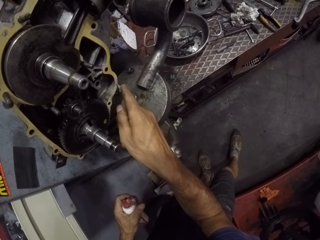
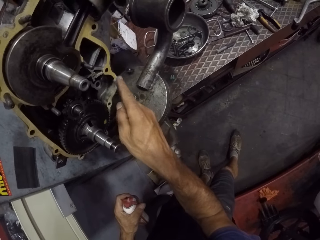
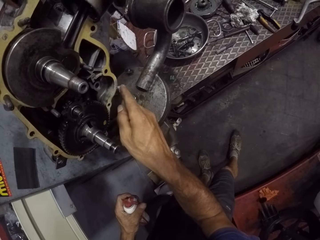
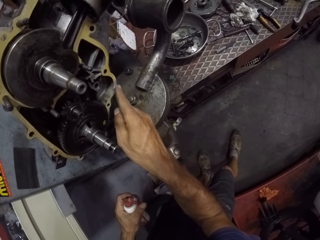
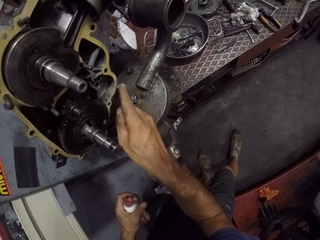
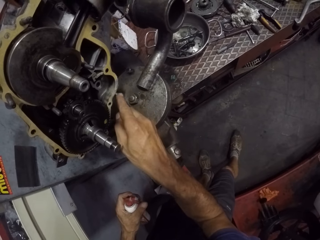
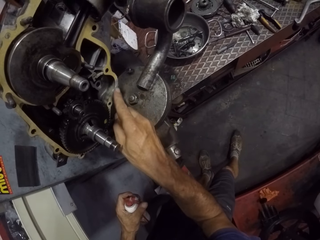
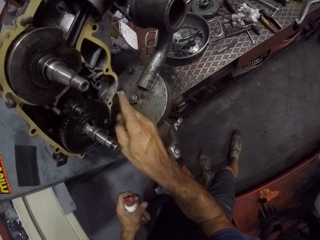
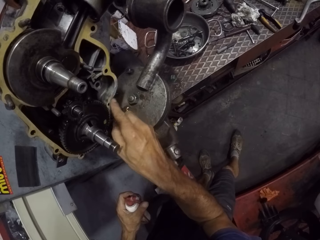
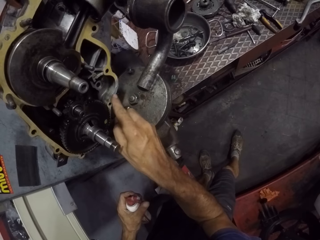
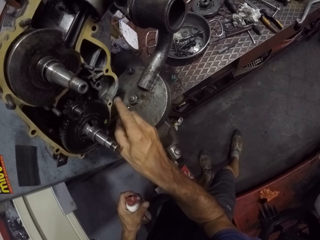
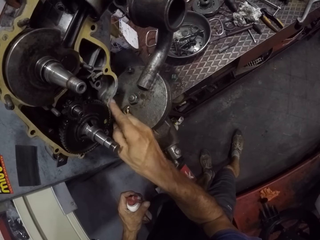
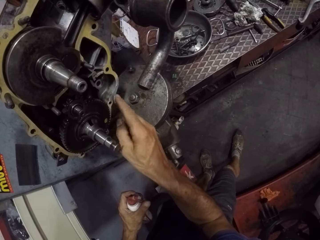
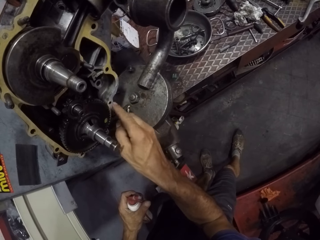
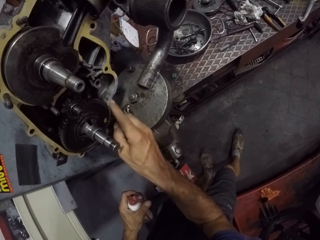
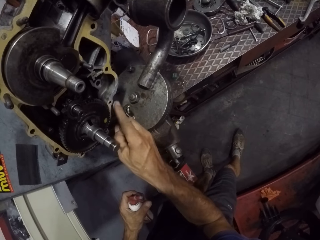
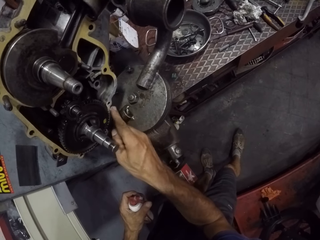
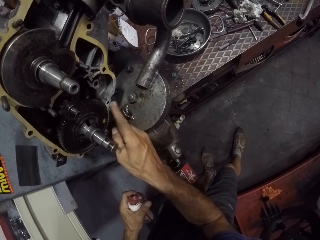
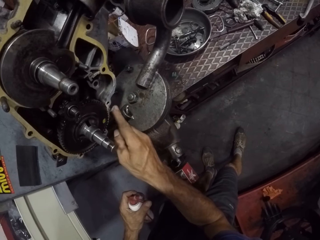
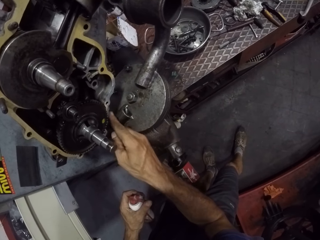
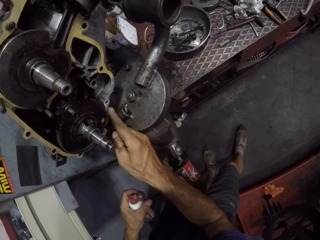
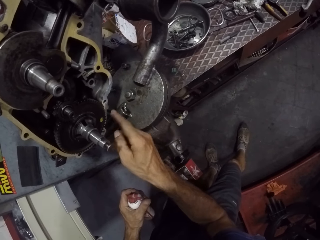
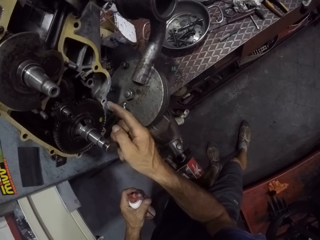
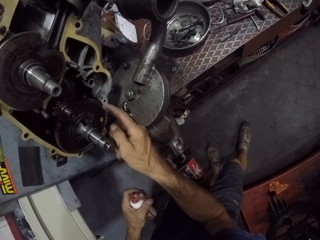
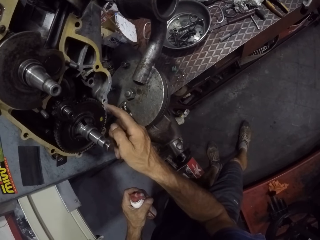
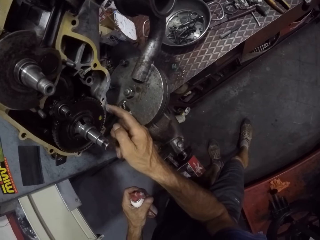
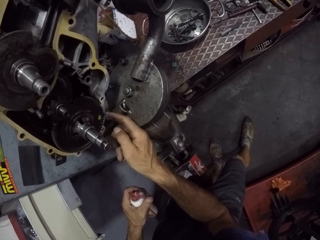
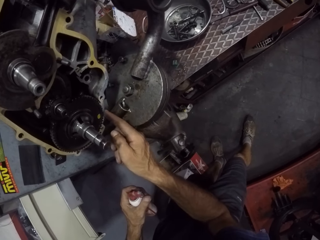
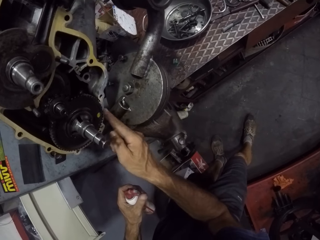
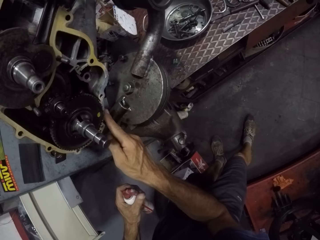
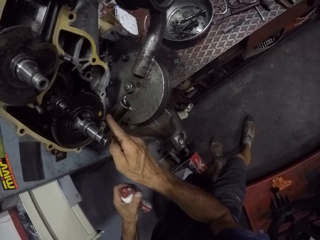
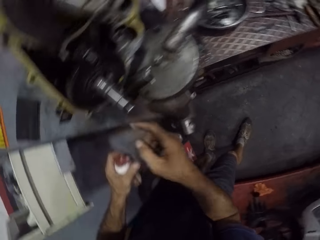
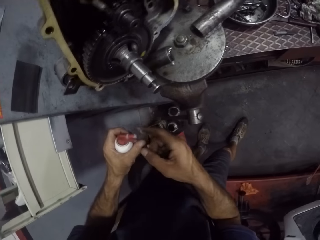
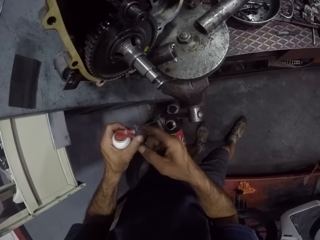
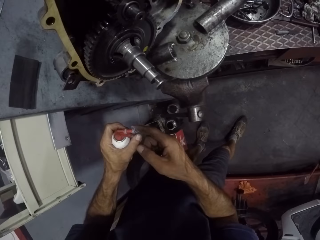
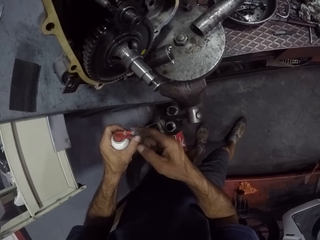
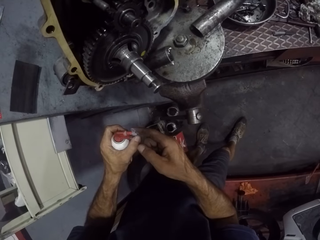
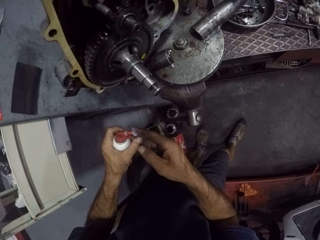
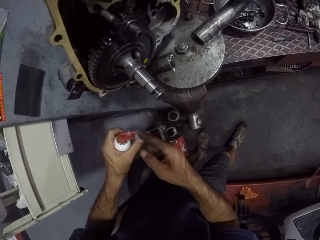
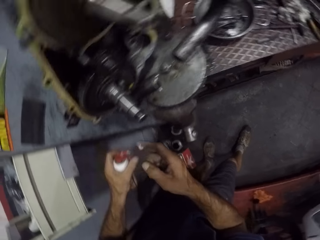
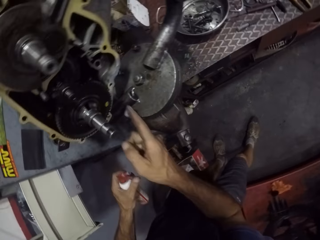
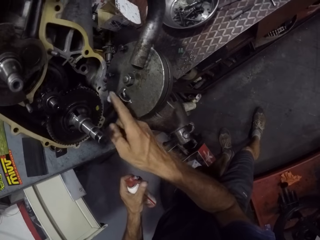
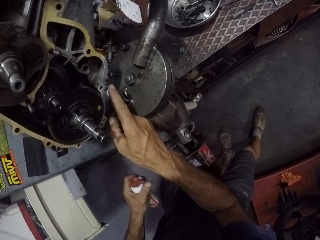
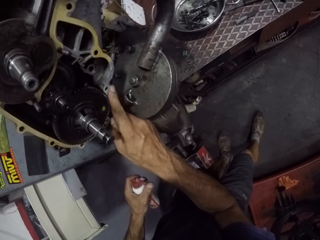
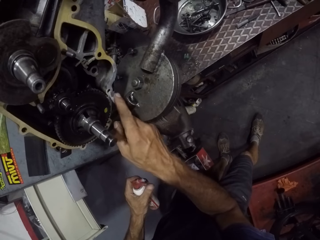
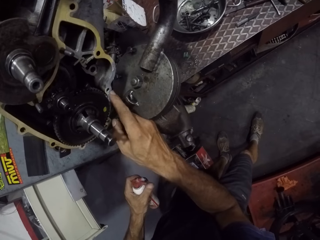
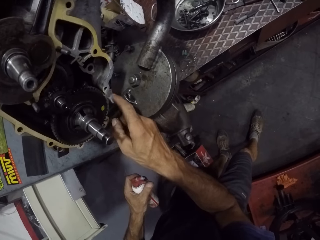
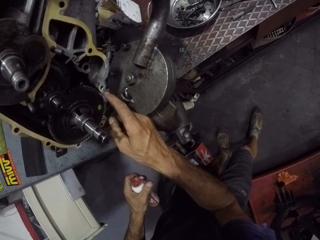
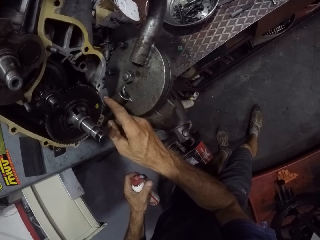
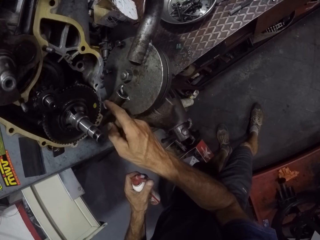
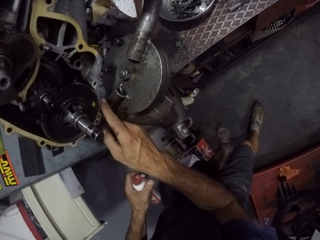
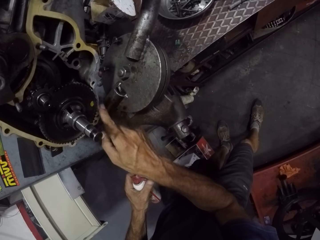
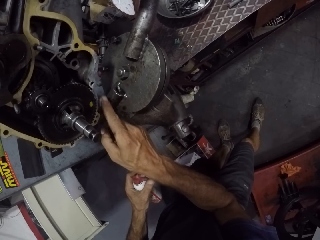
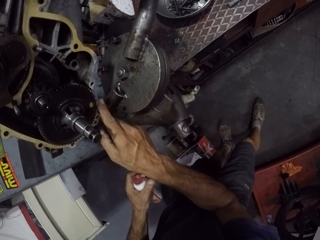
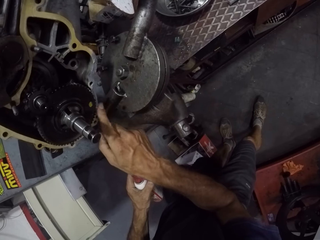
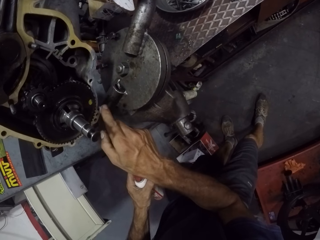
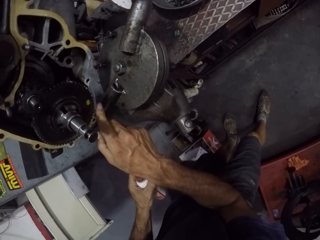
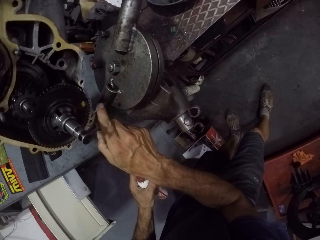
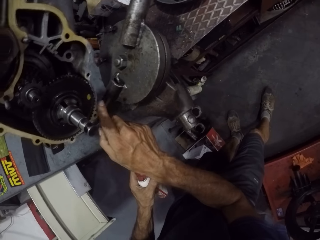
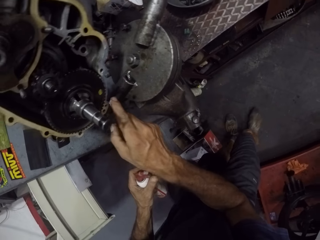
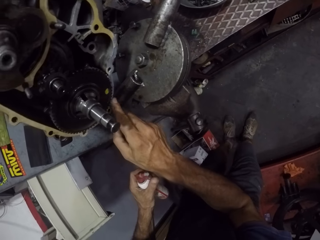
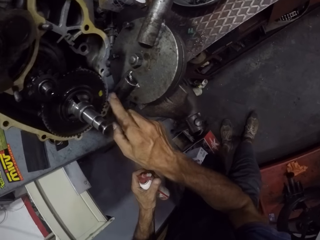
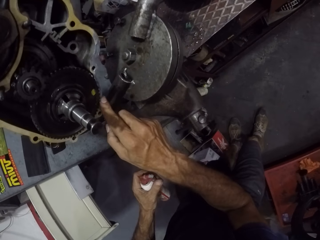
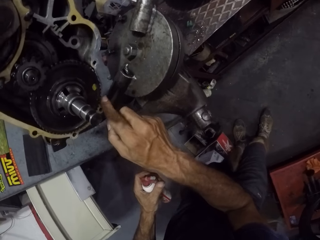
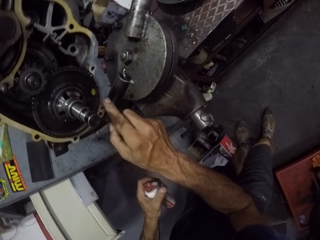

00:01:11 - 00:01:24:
The camera wearer applies glue to the gasket with his right hand. He presses the glue into his right hand with his left hand. He scoops something from the bottle. He applies glue to the gasket on the engine with his right hand.

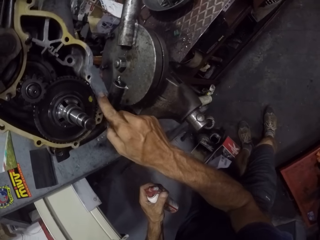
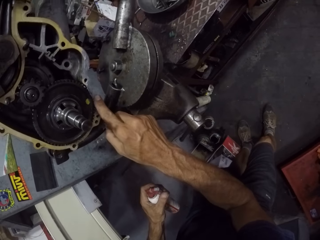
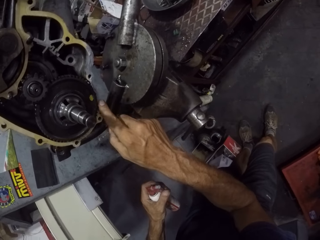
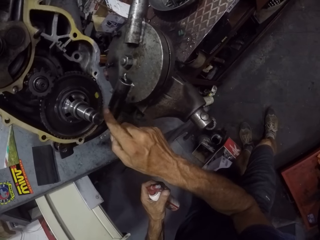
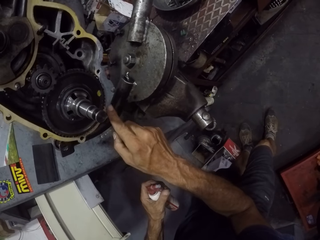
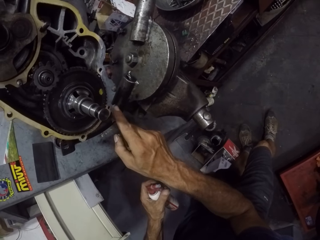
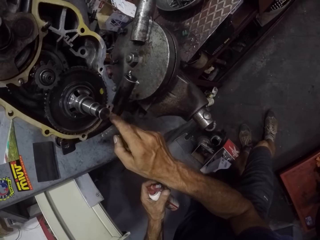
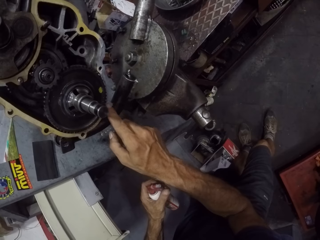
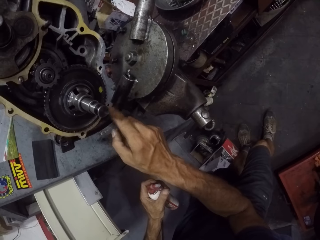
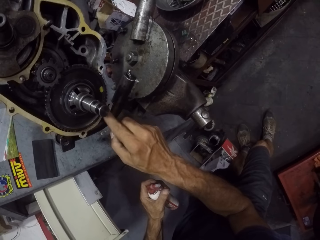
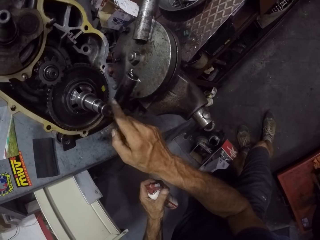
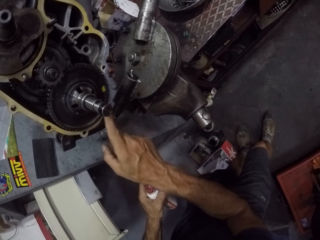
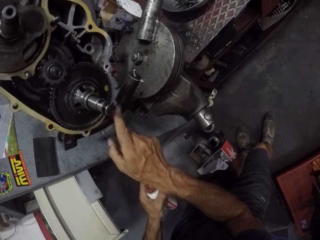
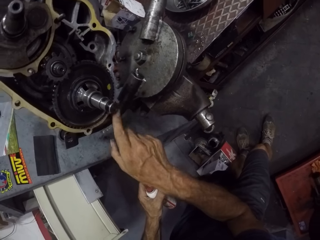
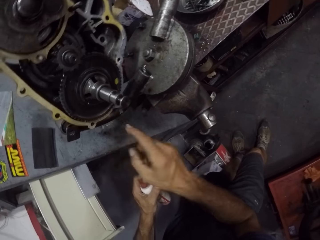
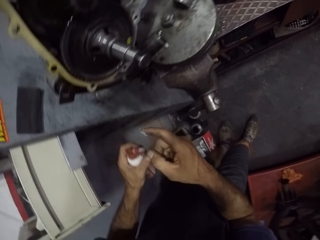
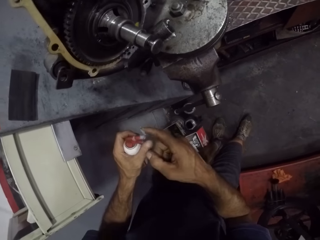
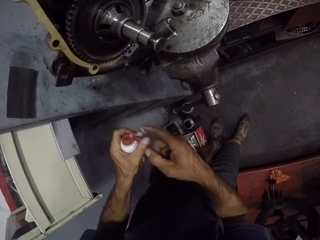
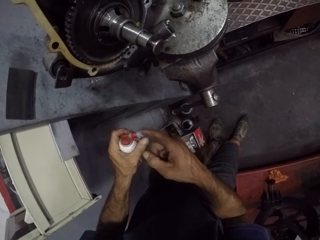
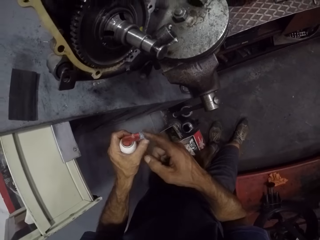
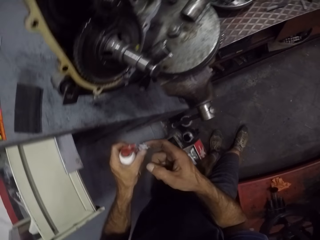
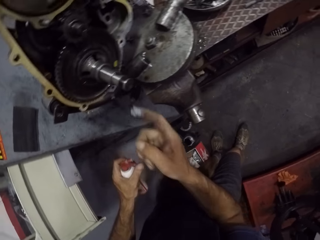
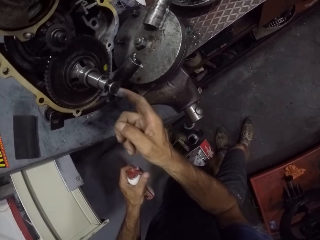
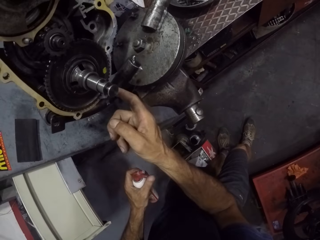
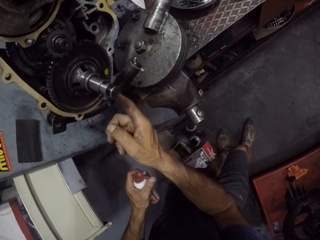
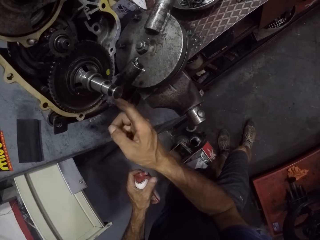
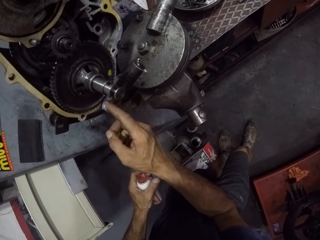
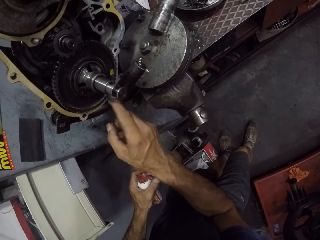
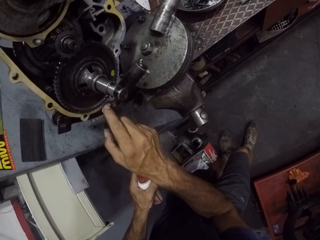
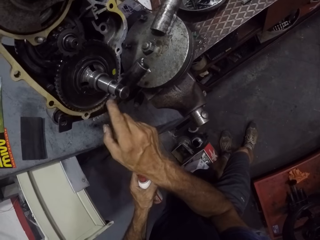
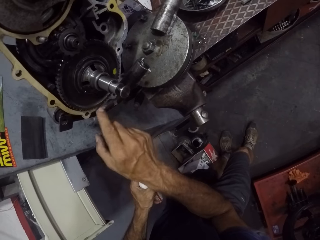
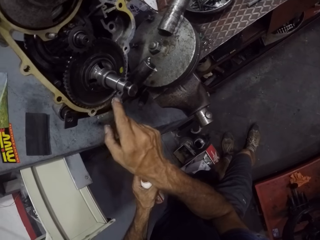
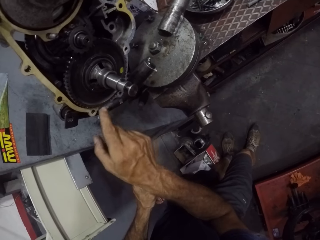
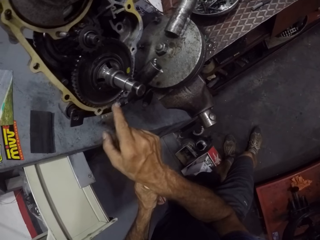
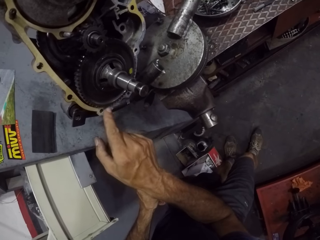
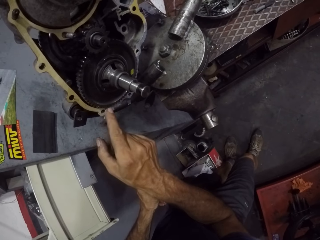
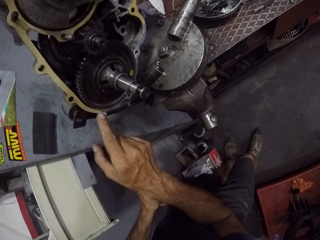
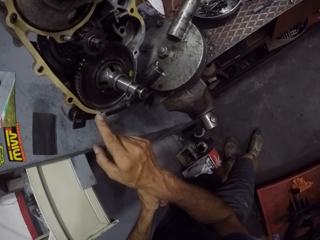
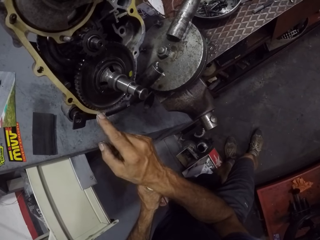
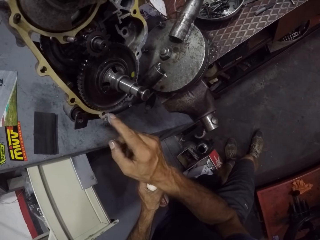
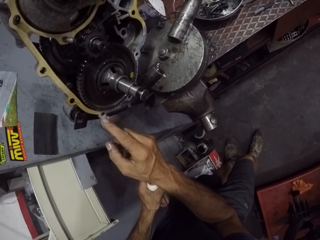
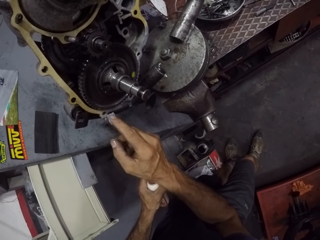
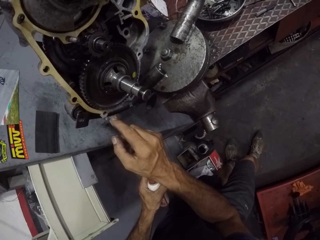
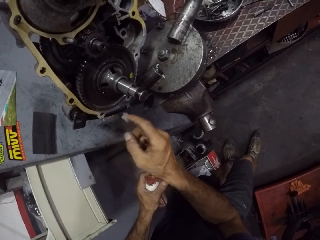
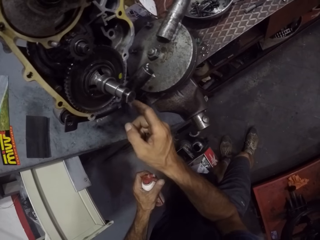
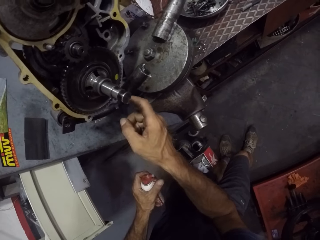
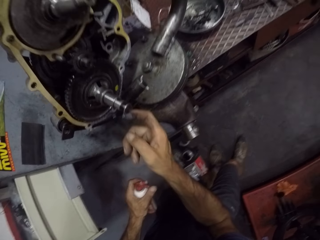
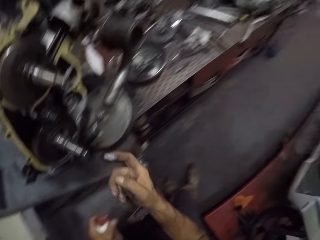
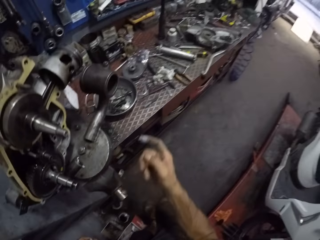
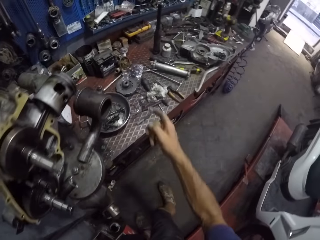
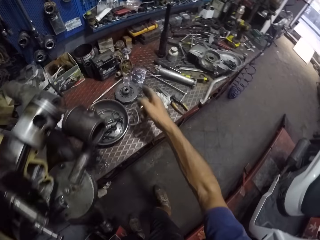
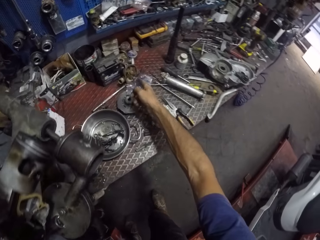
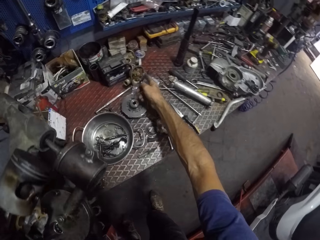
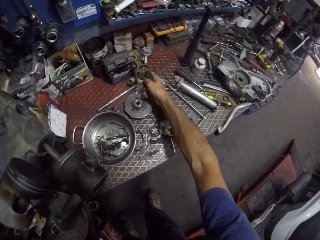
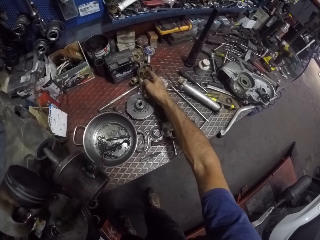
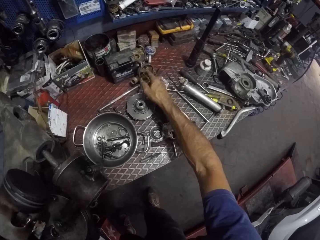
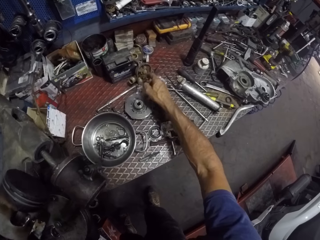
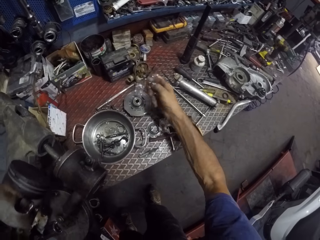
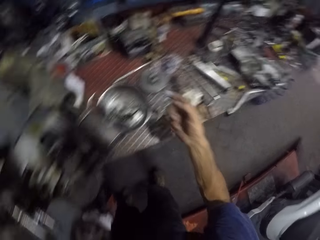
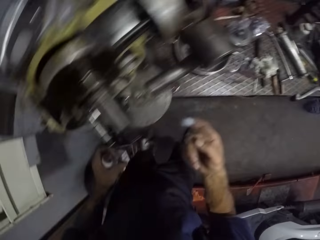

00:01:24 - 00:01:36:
The camera wearer presses the glue into his right hand with his left hand. He scoops something from the bottle. He applies glue to the gasket on the engine with his right hand. He applies glue to the gear with his right hand.
